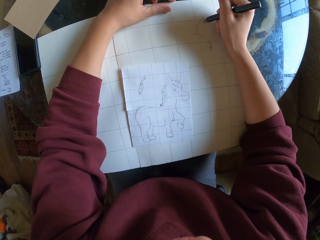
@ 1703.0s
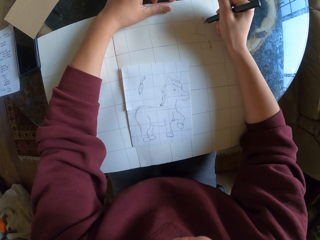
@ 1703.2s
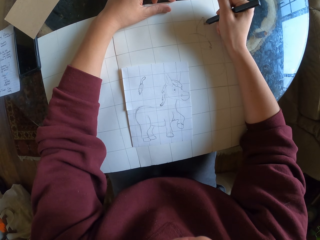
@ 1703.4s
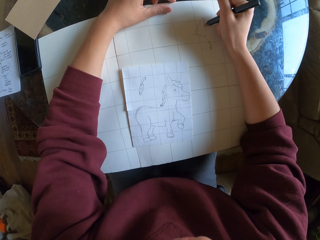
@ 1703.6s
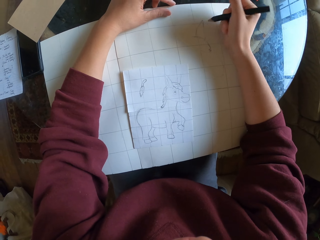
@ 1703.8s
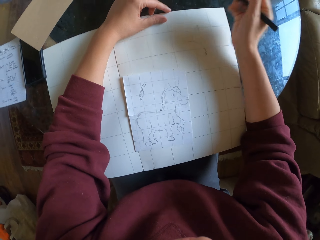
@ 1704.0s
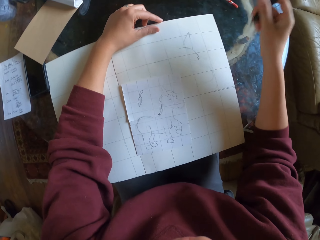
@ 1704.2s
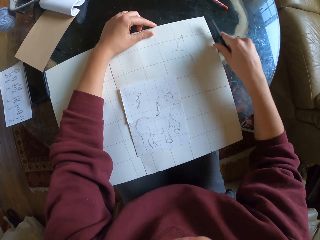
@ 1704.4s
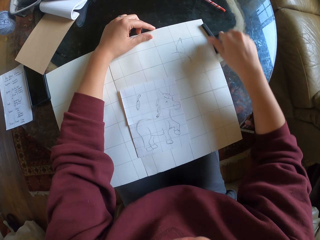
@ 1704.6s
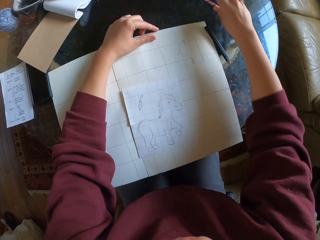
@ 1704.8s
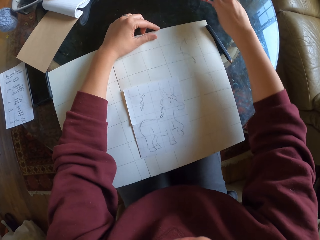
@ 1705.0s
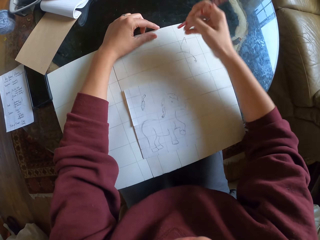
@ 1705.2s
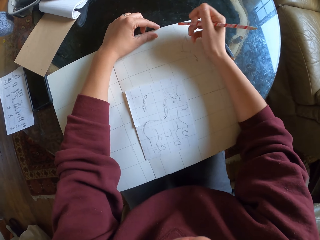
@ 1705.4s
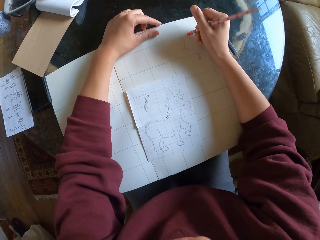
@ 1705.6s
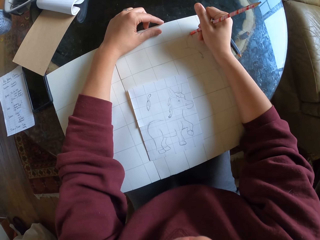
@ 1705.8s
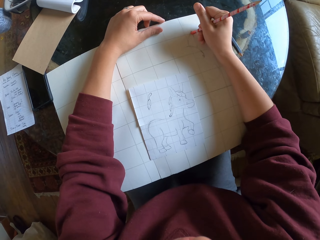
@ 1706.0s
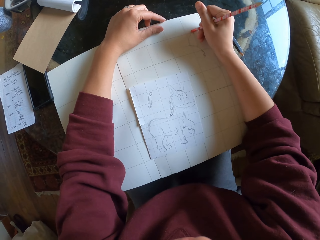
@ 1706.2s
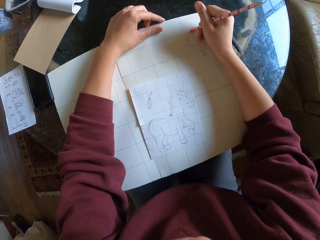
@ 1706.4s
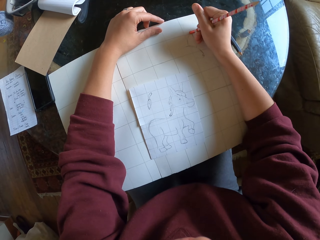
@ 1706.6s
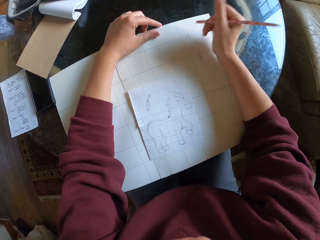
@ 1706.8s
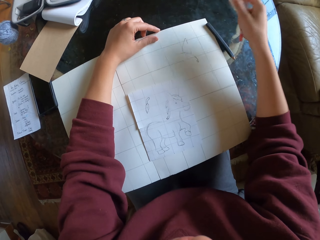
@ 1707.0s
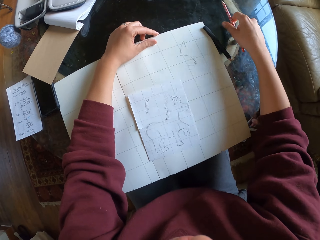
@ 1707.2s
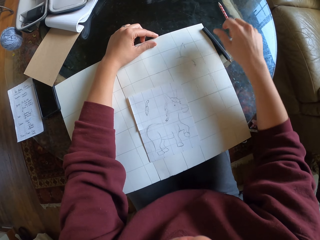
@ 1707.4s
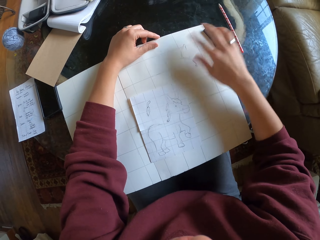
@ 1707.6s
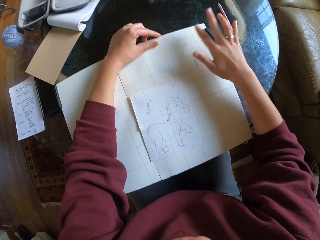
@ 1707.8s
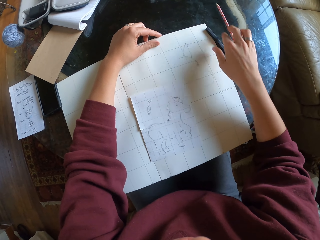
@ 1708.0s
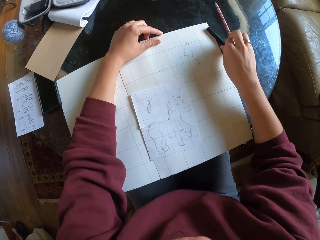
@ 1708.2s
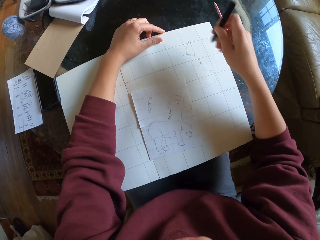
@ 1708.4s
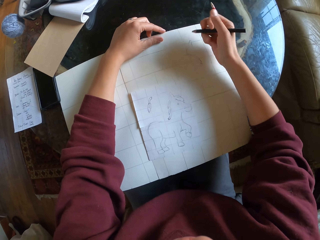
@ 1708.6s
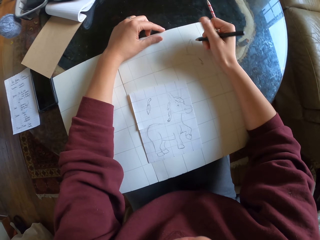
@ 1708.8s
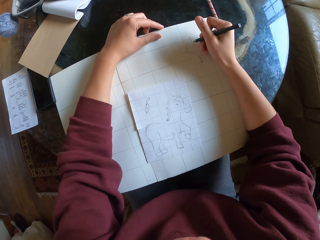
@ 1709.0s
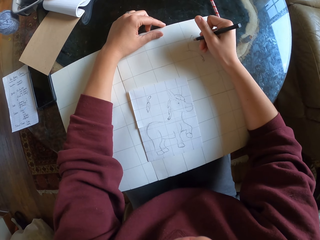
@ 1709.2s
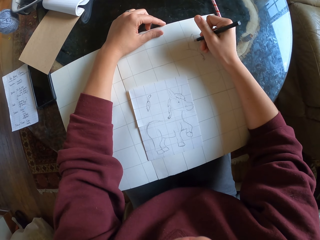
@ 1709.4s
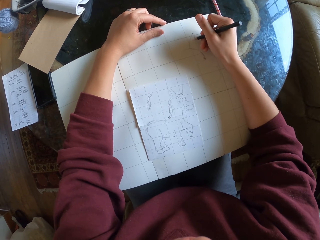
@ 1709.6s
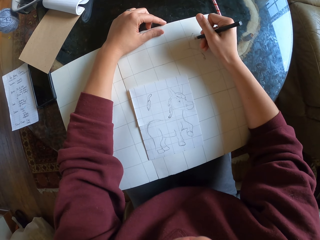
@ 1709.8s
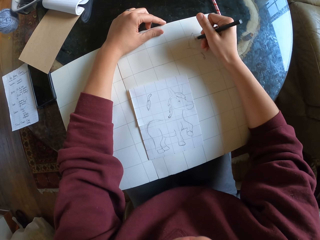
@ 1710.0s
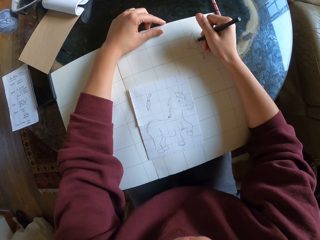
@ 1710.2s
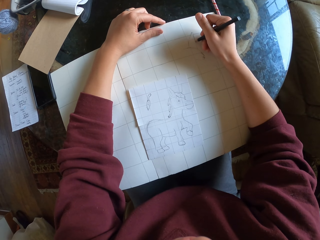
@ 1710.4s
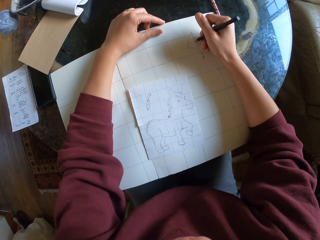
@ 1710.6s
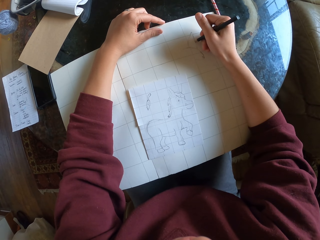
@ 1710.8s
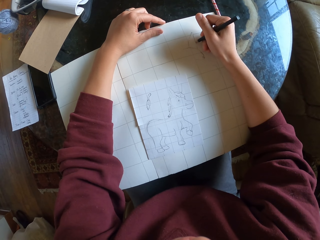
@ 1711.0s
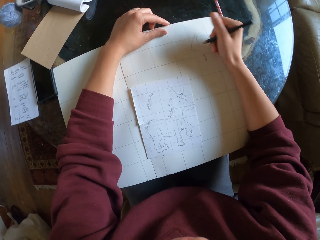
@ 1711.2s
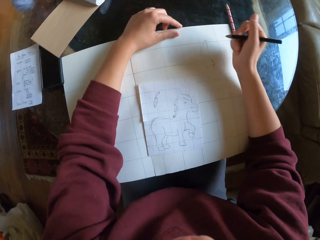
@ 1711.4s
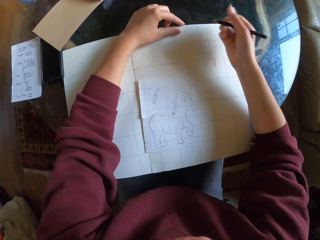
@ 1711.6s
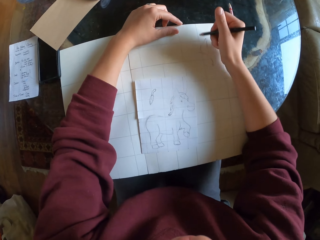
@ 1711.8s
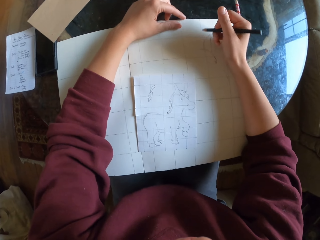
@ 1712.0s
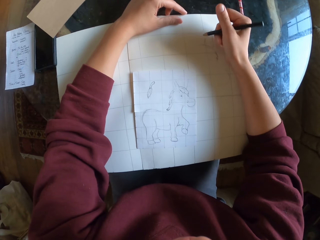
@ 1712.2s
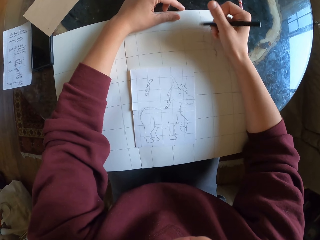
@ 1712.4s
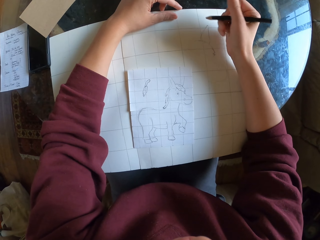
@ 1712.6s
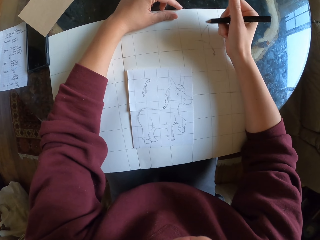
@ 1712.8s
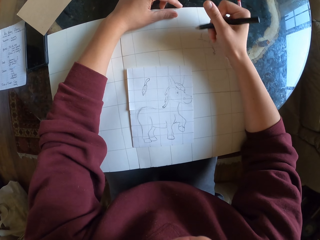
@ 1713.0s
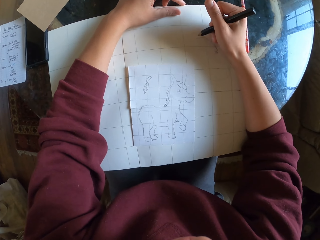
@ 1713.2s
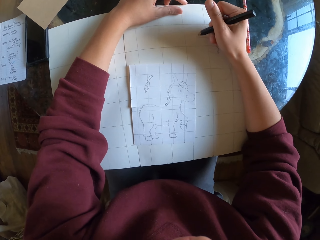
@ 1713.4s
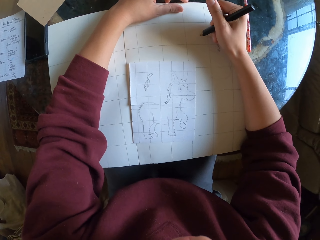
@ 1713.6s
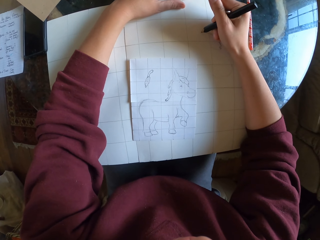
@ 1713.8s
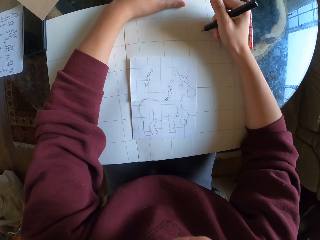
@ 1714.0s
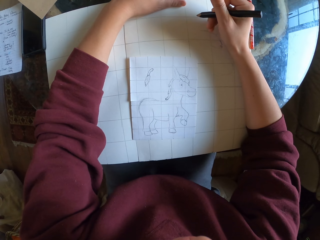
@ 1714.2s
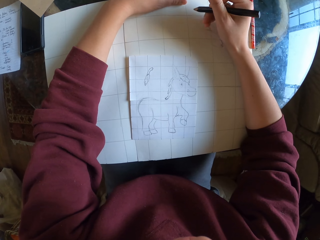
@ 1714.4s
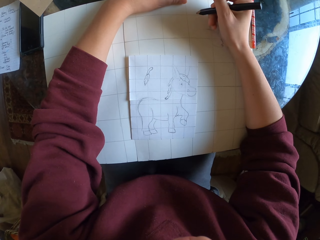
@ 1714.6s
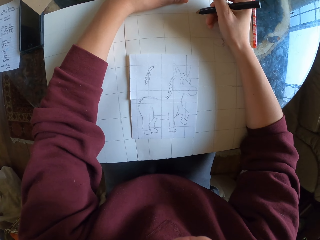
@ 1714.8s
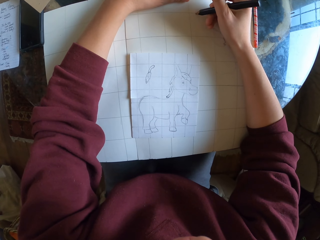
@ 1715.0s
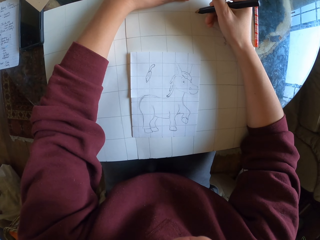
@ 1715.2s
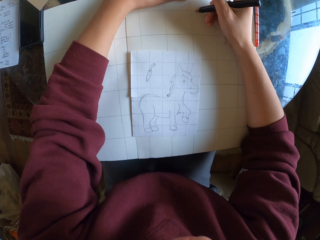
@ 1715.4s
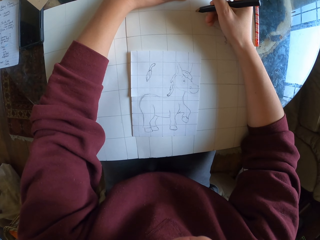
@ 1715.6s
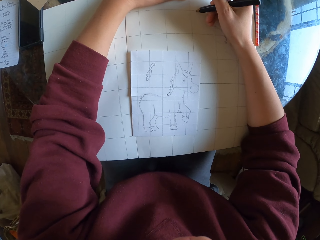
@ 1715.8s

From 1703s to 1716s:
The camera wearer places his drawing pencil on the table. He picks up a pencil that has got an eraser on the table. He erases the drawing with a rubber. He places the pencil on the table. He picks up the drawing pencil on the table. He sketches on the drawing paper.

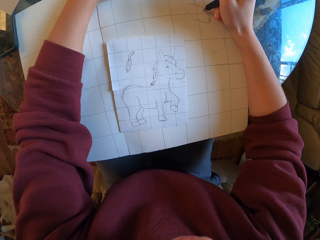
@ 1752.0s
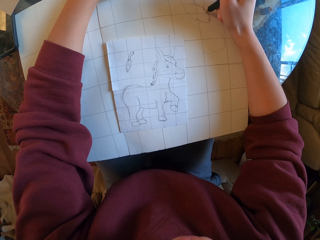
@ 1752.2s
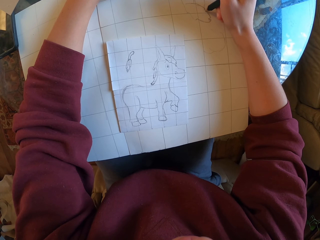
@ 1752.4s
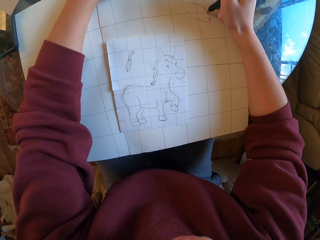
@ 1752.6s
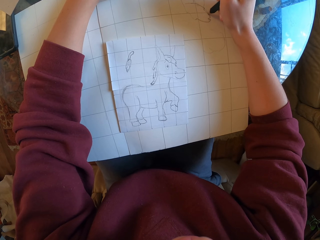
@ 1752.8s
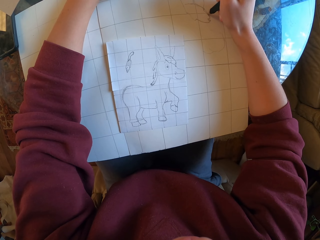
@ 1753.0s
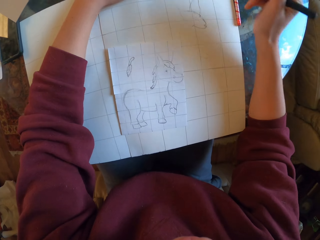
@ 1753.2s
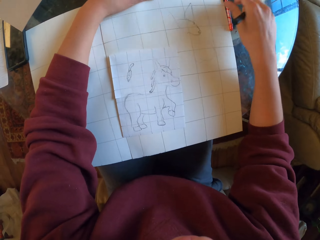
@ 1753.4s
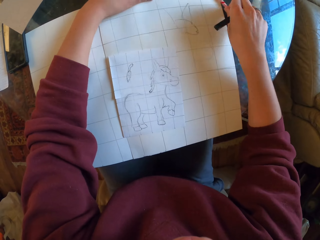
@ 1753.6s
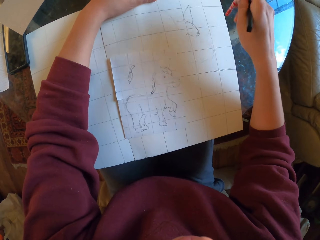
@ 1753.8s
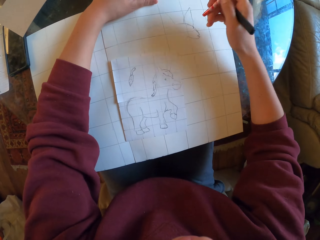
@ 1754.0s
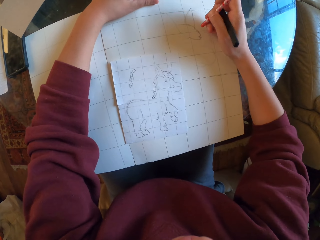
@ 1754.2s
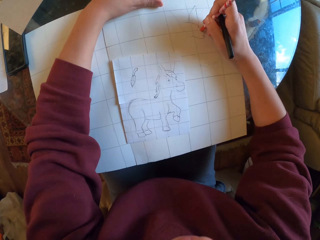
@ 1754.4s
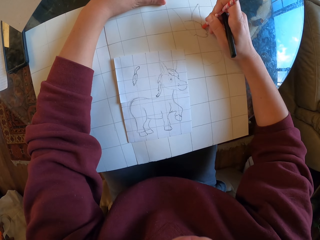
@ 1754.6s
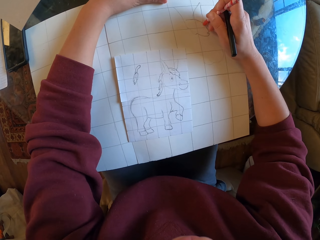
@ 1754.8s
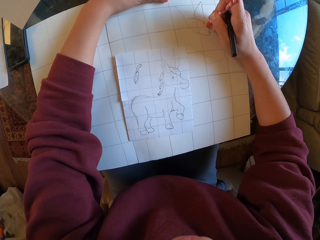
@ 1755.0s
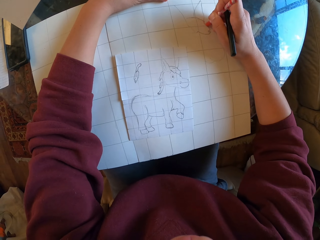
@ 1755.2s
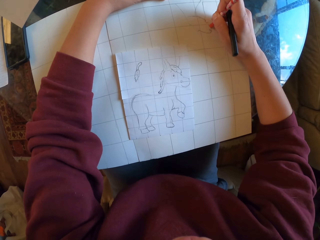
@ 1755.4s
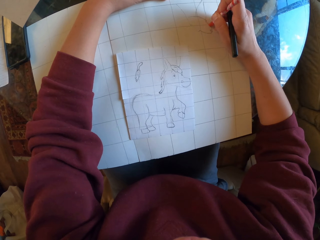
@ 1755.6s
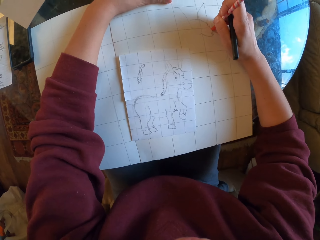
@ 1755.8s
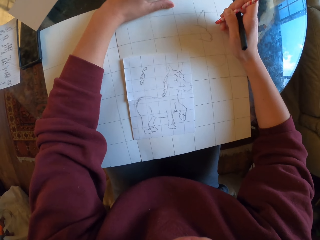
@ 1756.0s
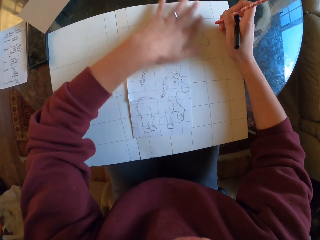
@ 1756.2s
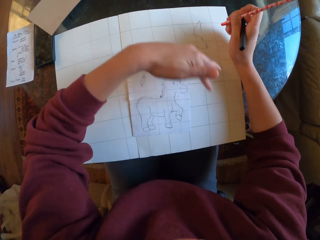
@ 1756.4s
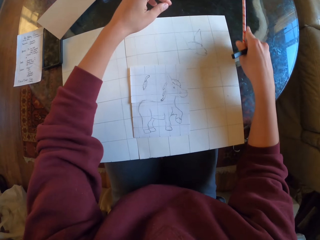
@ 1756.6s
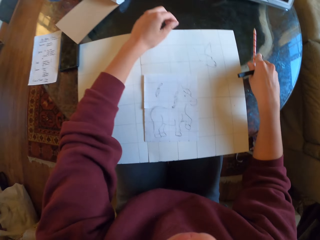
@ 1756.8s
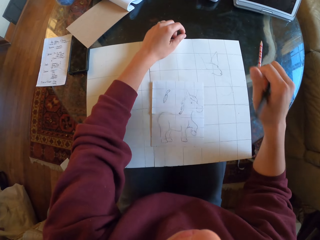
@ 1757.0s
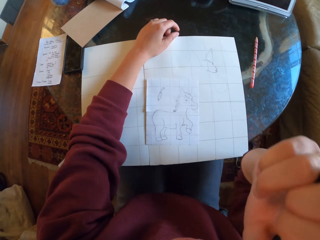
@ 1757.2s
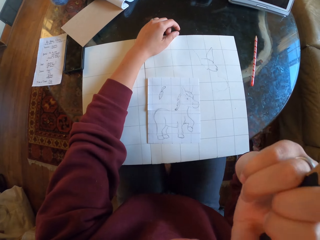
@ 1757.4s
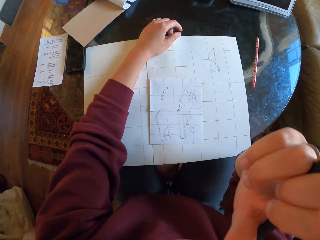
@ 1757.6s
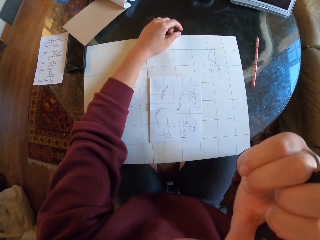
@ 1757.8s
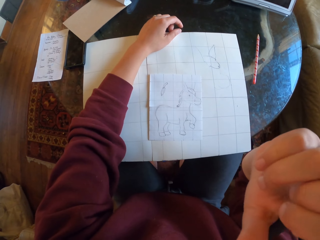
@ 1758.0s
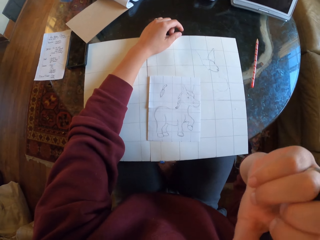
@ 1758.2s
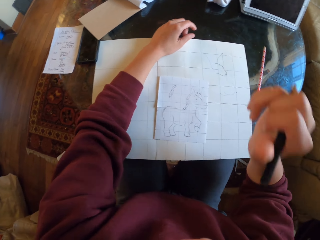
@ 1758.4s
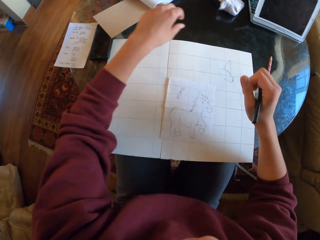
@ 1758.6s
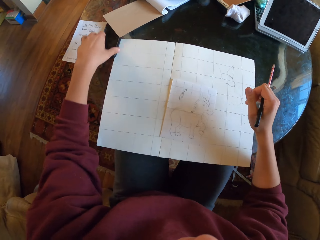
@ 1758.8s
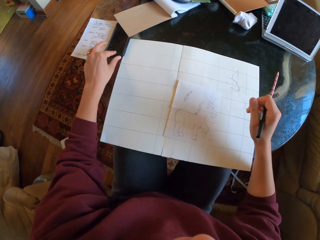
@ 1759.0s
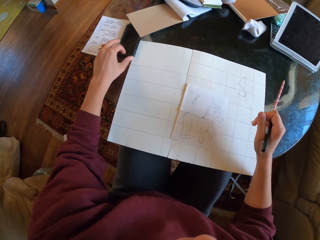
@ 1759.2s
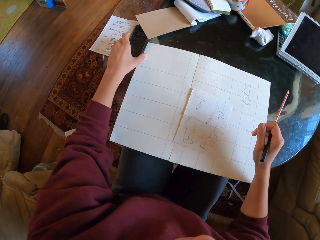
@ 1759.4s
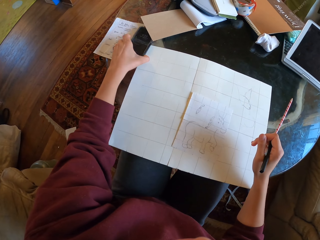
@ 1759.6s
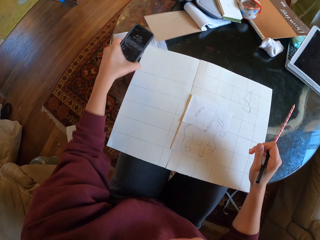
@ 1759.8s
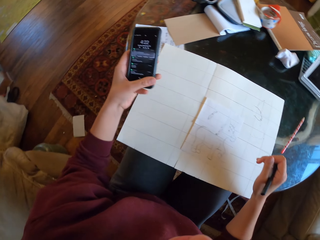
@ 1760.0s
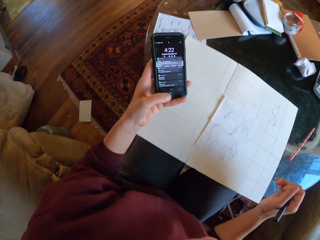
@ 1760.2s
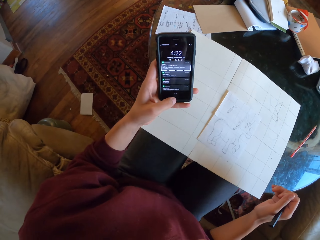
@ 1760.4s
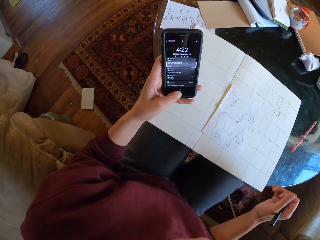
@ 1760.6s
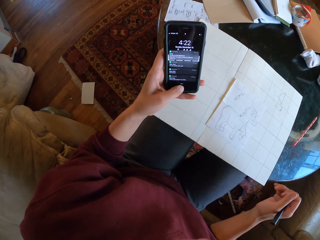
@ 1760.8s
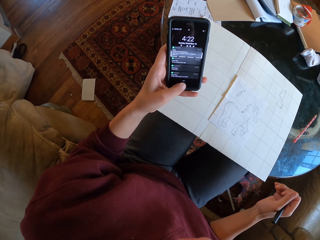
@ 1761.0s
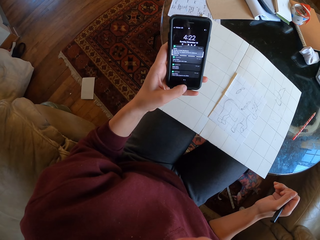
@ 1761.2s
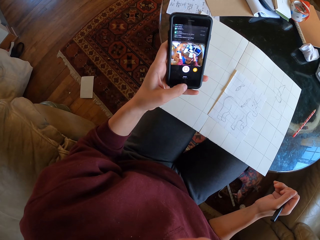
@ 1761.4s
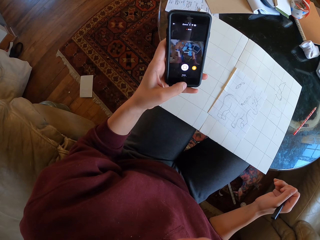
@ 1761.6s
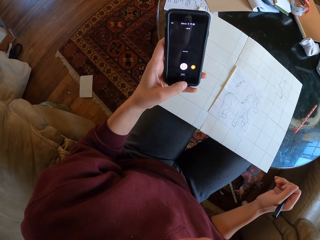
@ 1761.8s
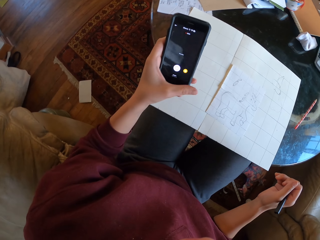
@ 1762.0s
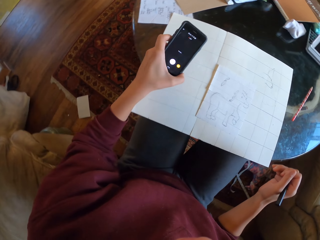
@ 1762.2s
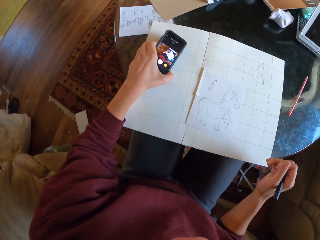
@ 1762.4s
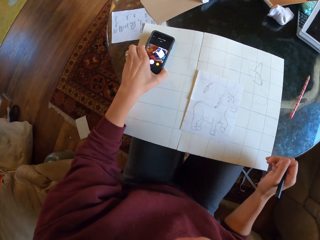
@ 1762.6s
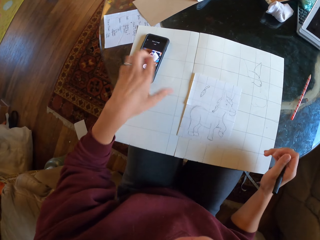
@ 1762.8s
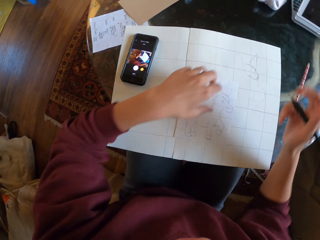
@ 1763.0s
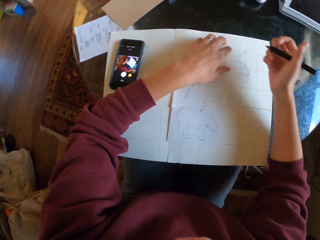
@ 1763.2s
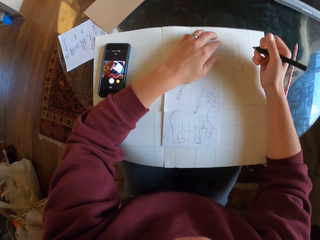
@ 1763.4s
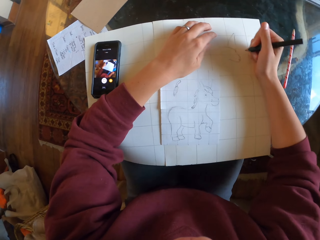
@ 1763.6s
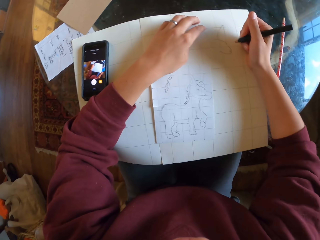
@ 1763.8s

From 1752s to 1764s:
The camera wearer picks up a pencil on the table. He erases the drawing with a rubber. He wipes the drawing paper with his hand. He places the pencil on the table. He raises his right hand together with his pen. He scratches his face. He drops his hand. He picks his phone from the table. He swipes through his phone. He puts his phone on top of the big drawing paper.
